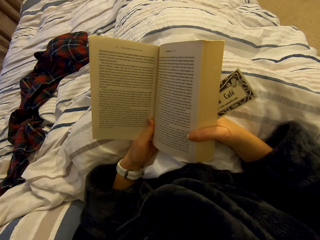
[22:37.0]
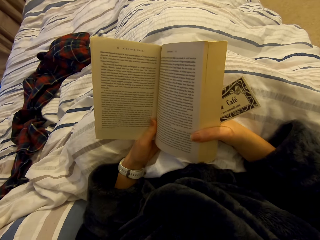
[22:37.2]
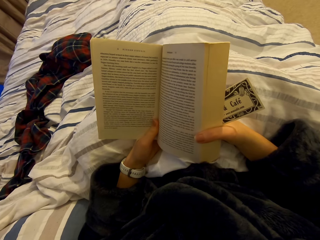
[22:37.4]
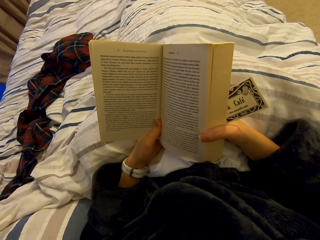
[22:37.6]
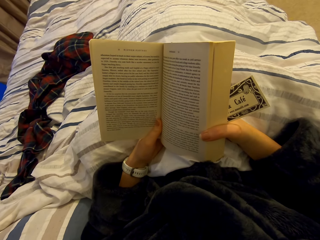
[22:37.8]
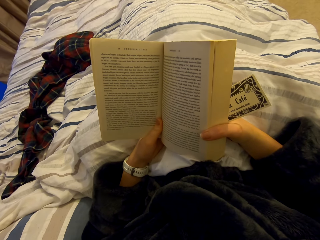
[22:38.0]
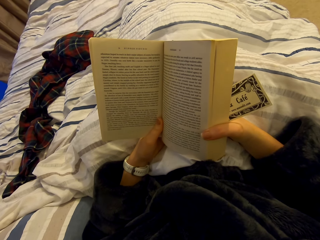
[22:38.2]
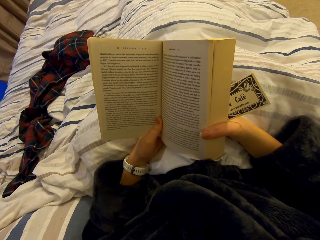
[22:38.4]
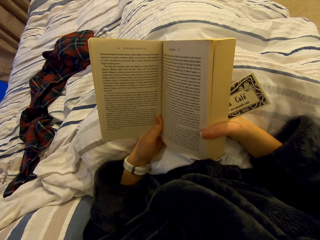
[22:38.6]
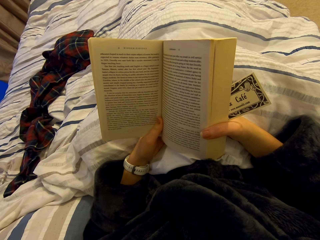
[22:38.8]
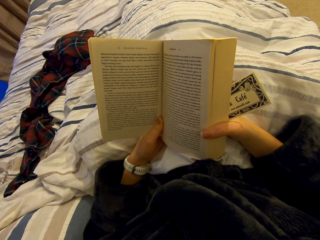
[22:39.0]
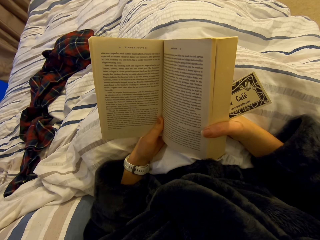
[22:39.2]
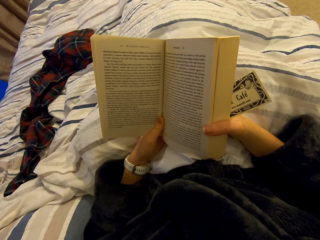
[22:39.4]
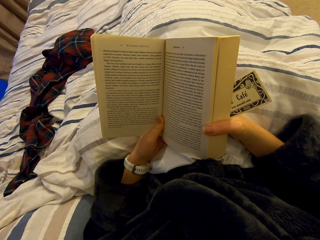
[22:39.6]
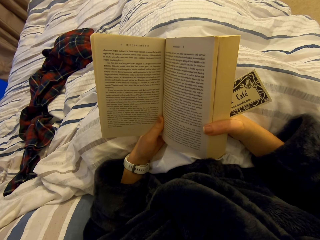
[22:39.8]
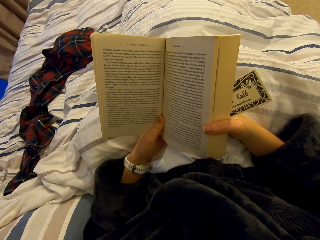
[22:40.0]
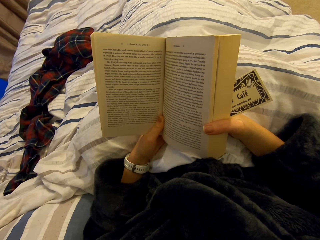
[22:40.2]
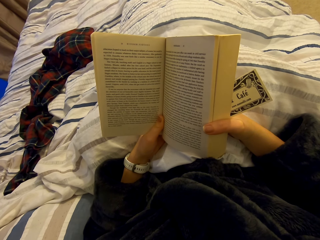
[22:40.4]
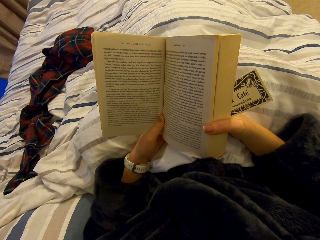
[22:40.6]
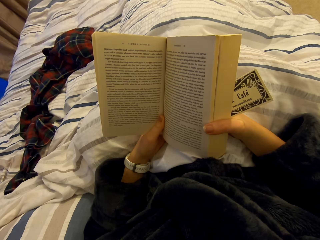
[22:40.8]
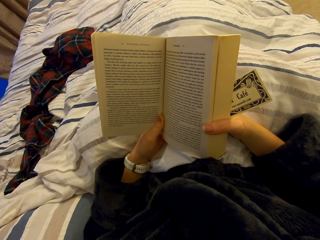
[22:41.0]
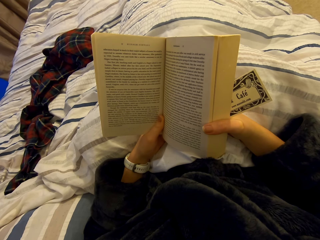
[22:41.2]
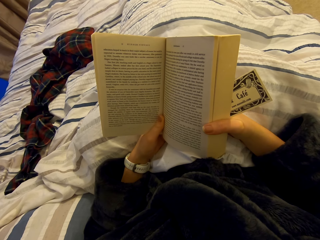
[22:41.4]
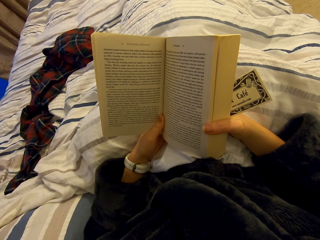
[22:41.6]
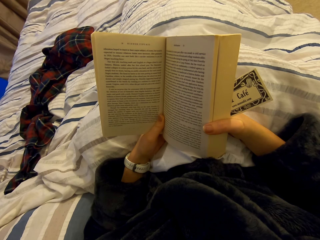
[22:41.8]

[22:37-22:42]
The camera wearer reads the novel.

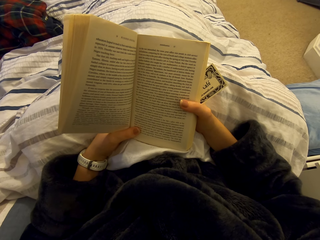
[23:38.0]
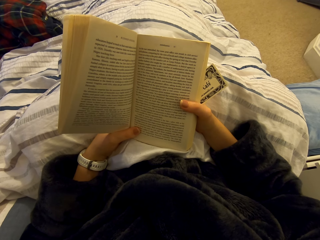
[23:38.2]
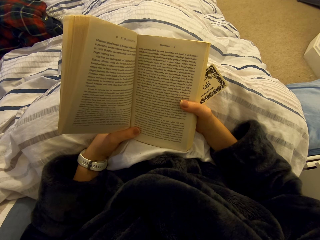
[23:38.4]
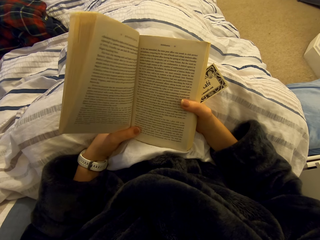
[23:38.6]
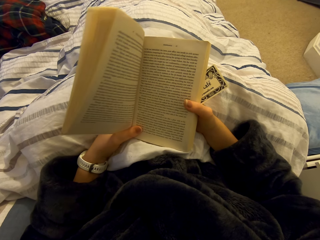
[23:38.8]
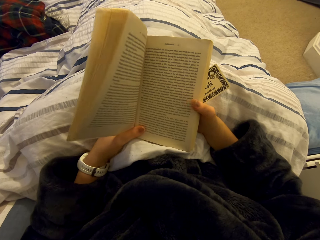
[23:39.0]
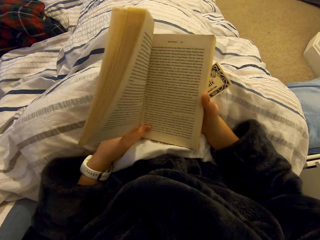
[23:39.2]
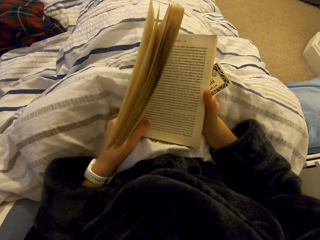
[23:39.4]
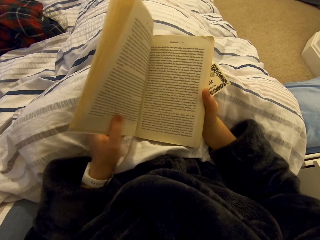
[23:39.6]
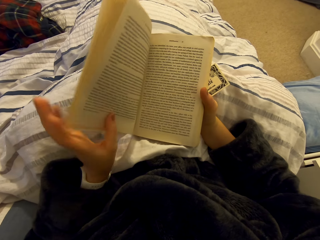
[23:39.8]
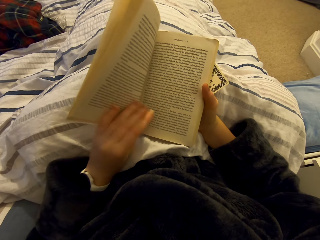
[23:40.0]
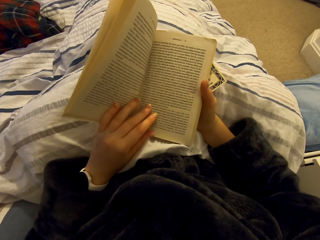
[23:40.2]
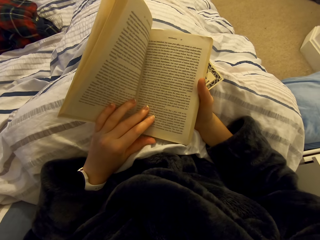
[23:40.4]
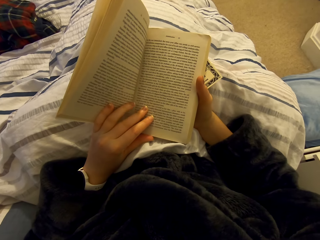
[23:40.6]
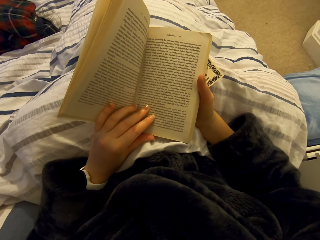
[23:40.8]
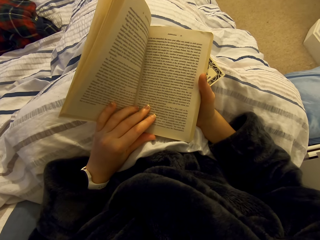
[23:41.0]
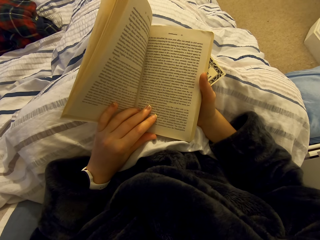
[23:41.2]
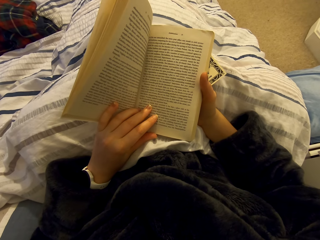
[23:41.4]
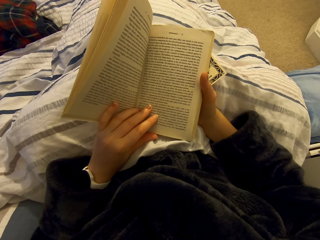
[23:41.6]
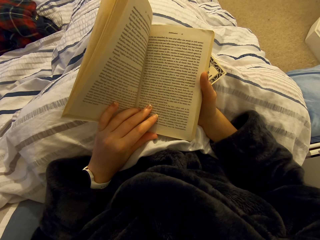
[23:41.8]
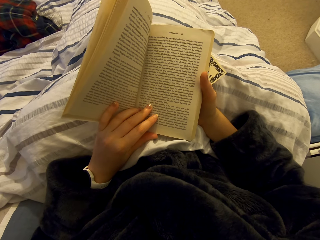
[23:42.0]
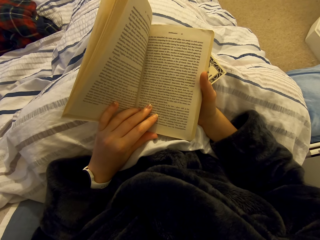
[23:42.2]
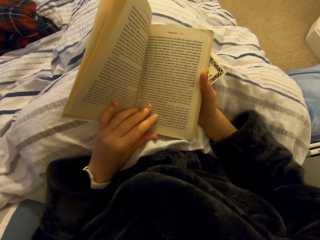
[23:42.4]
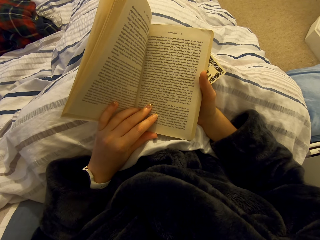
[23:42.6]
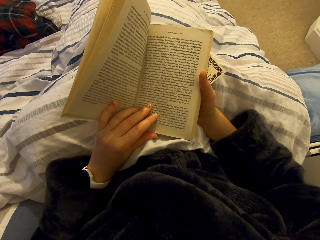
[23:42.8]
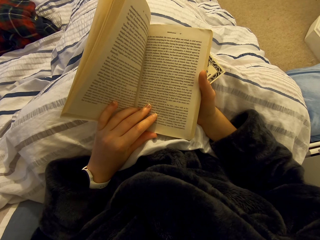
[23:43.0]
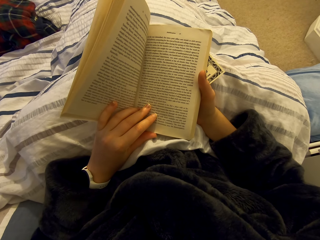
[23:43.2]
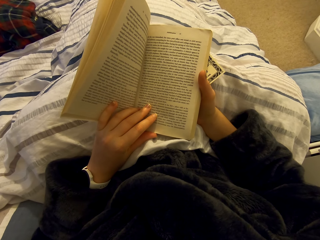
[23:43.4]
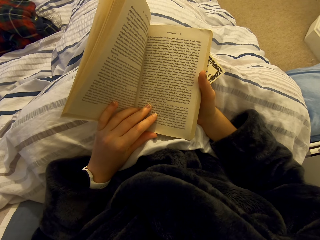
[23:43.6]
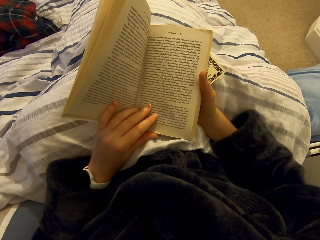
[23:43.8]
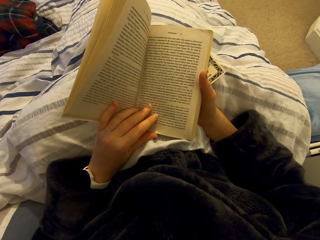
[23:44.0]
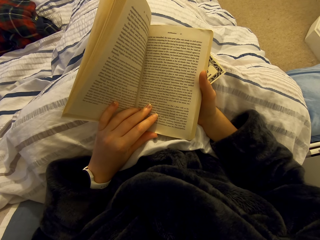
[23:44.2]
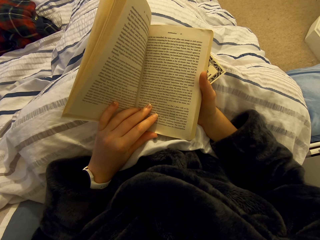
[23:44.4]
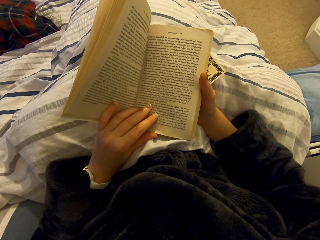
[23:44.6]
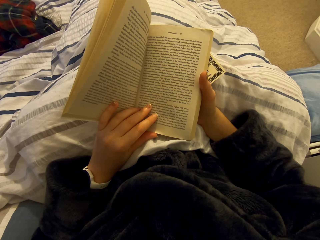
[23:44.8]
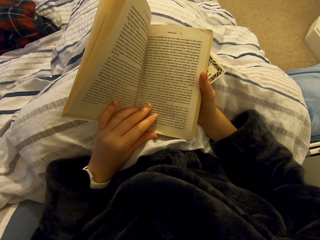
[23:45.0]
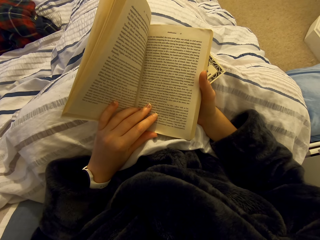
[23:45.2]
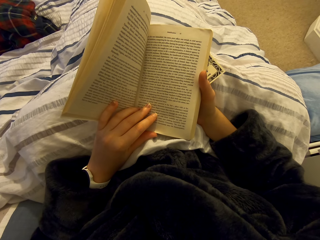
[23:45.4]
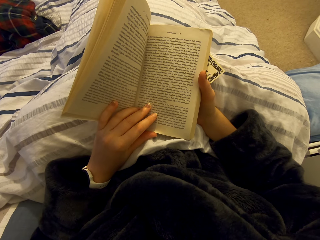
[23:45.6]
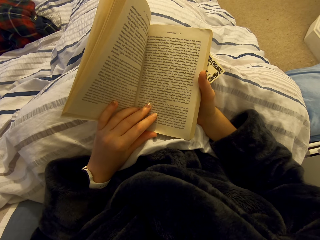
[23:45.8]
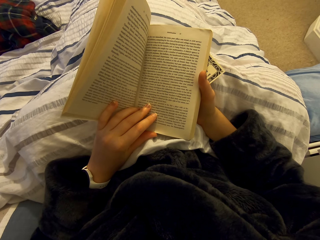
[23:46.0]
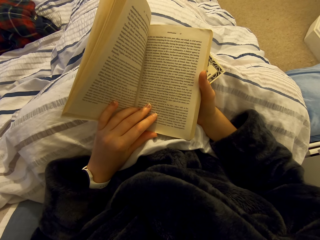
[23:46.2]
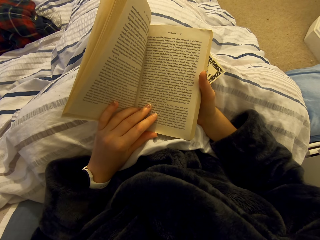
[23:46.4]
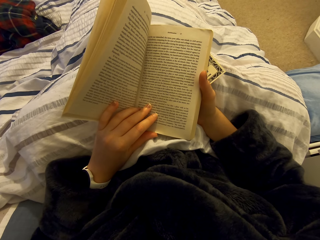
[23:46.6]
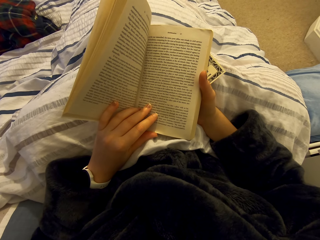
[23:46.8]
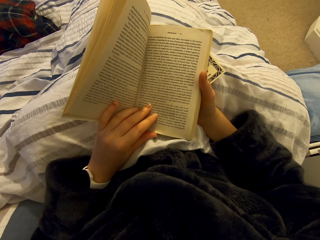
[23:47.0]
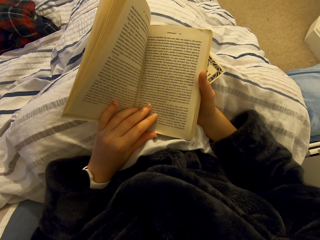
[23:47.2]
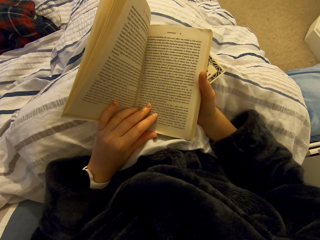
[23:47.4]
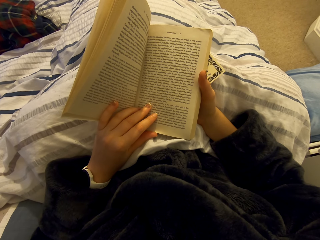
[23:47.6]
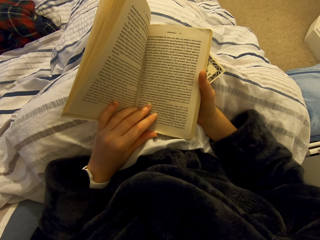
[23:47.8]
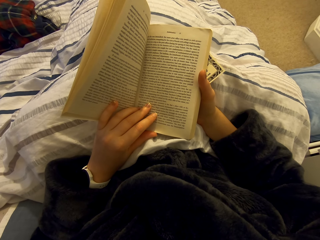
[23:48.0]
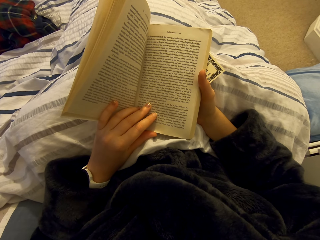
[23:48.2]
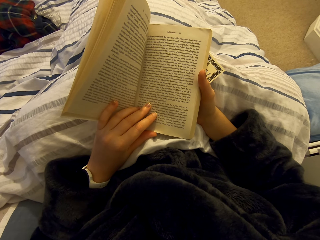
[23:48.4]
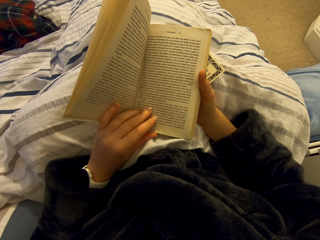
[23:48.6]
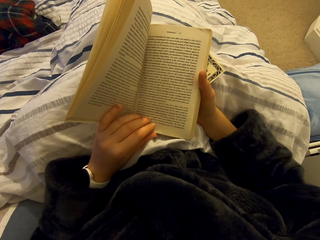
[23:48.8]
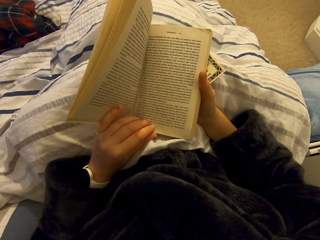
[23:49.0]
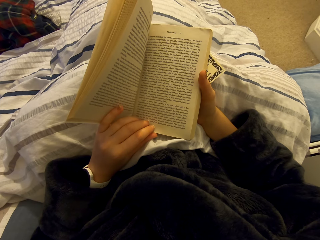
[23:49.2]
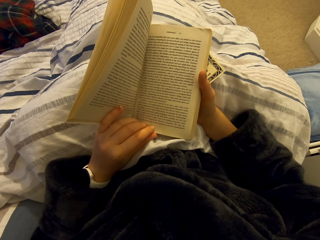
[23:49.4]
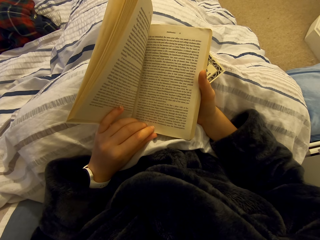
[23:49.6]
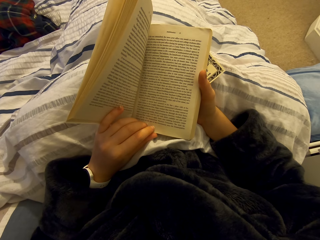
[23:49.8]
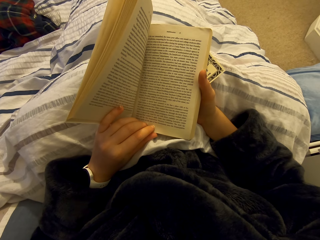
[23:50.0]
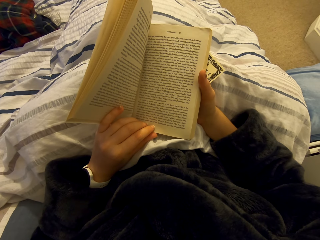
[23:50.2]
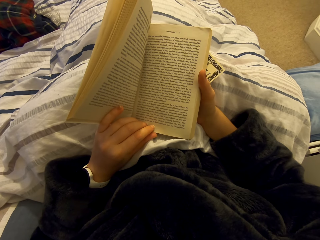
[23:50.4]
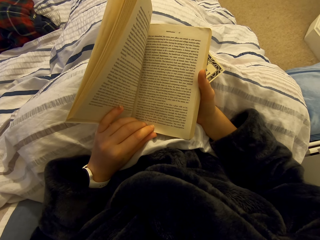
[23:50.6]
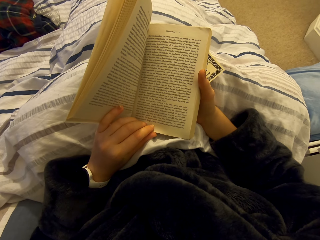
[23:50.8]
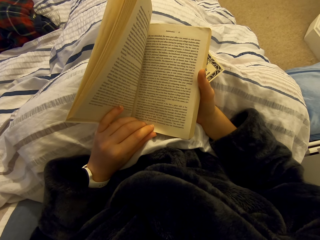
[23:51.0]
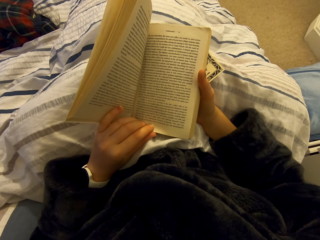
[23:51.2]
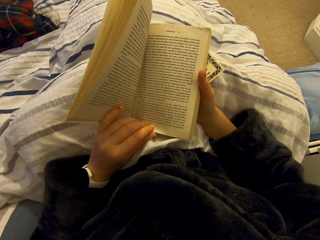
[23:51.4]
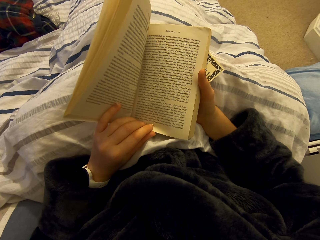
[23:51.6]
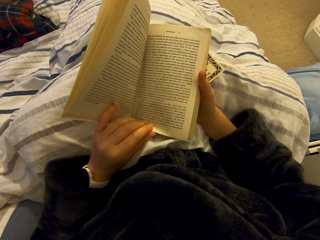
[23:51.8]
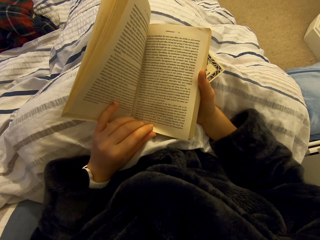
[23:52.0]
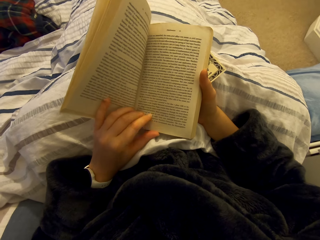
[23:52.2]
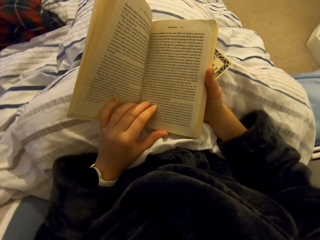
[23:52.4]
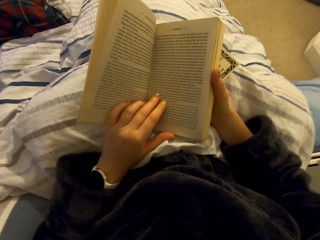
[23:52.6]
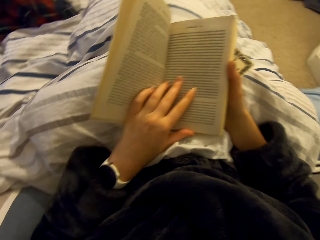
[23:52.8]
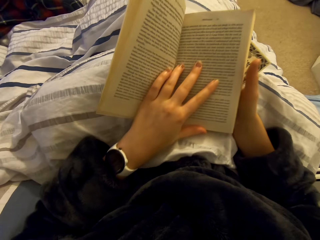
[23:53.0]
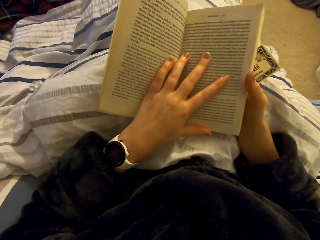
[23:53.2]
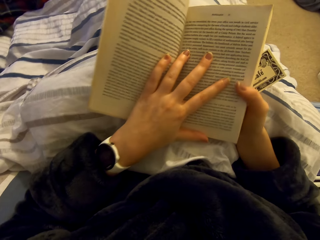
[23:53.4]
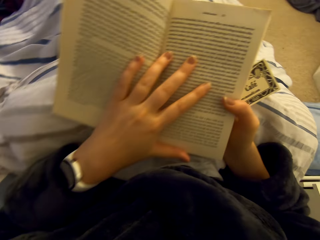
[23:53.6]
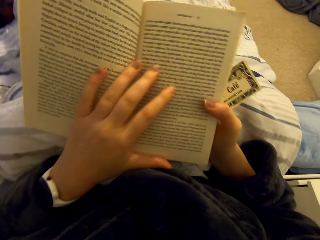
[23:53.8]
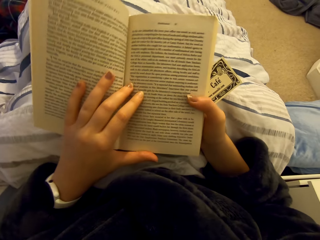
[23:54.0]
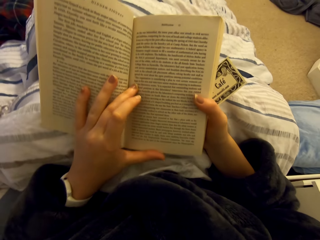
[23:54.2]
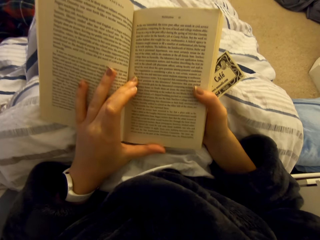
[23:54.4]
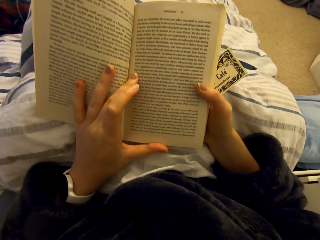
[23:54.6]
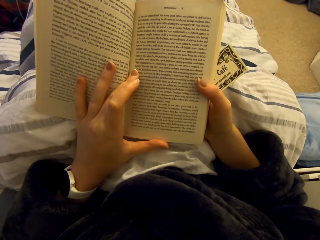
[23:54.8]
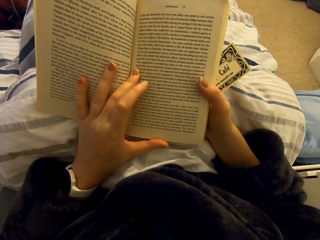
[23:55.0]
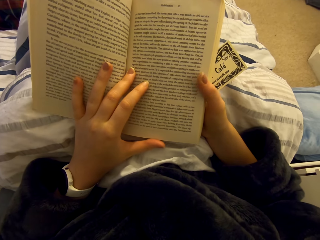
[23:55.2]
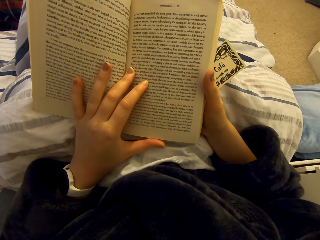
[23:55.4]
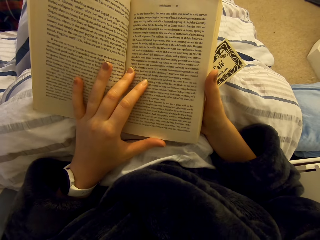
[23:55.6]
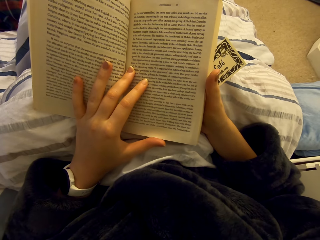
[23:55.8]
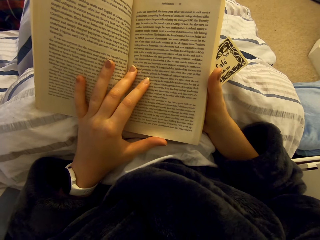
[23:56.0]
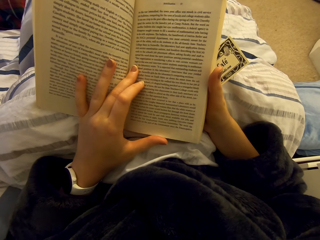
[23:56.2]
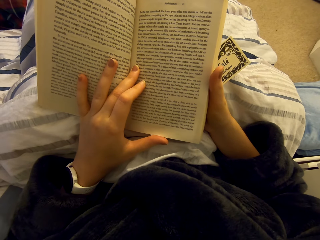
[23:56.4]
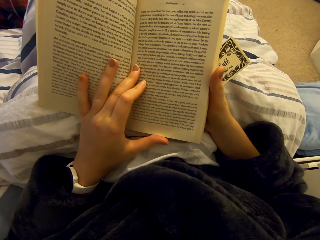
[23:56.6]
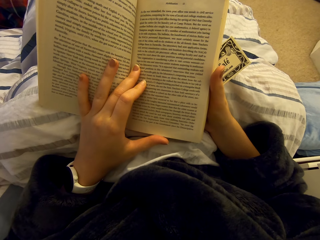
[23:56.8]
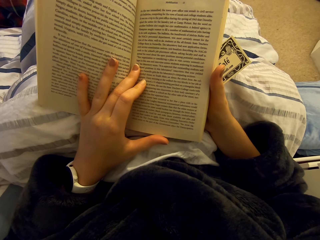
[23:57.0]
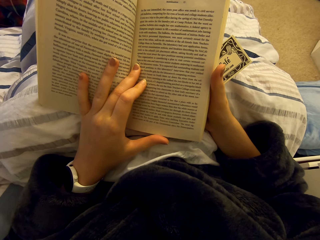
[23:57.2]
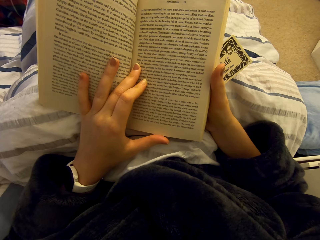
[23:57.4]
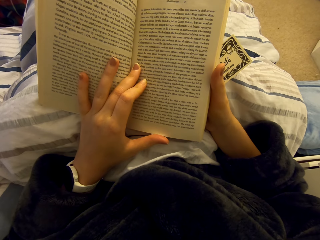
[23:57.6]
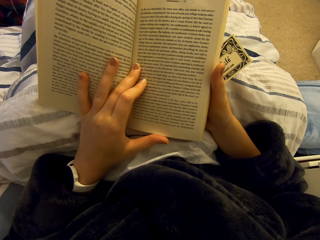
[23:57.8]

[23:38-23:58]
The camera wearer moves the hand. They read the novel. They fidget on the bed. They read the novel.
